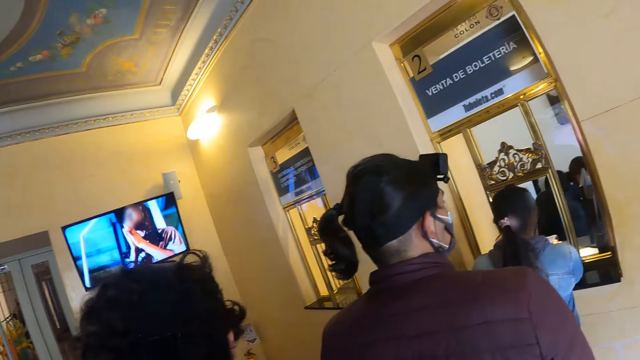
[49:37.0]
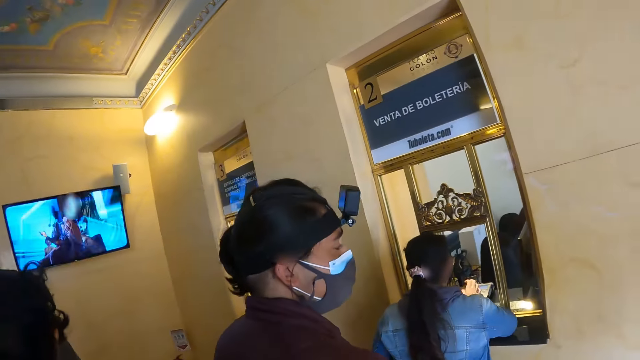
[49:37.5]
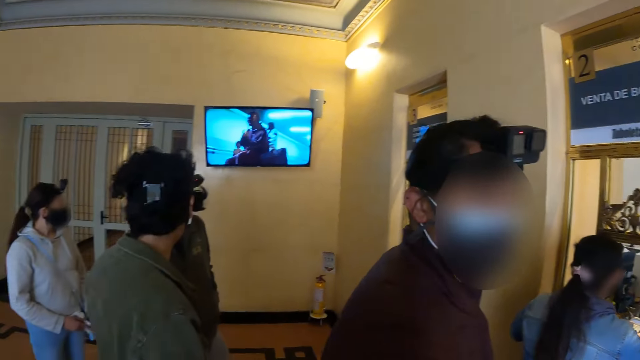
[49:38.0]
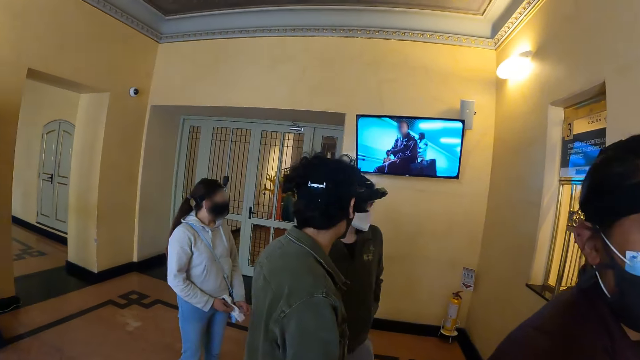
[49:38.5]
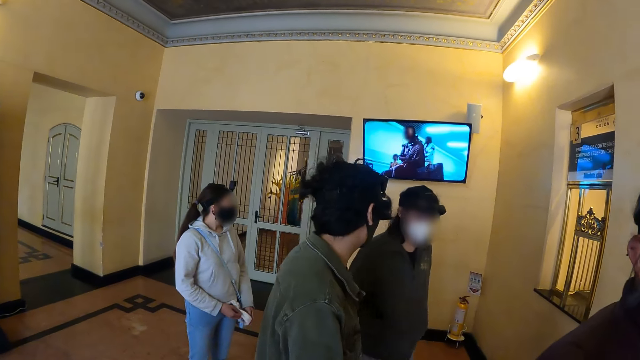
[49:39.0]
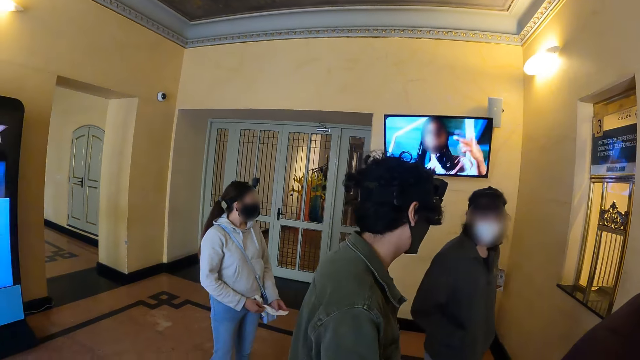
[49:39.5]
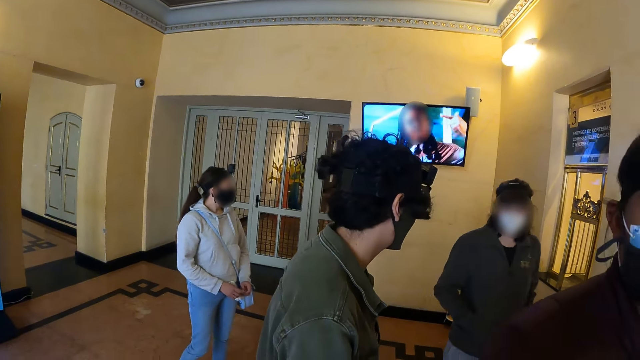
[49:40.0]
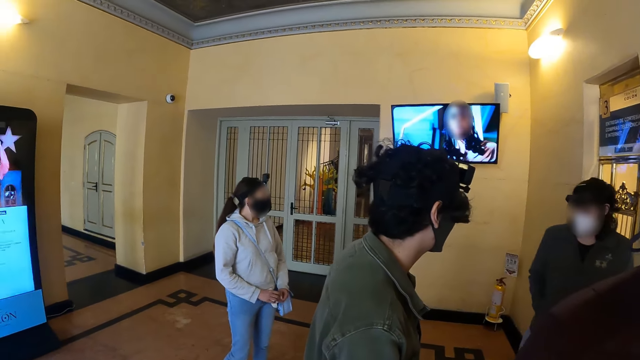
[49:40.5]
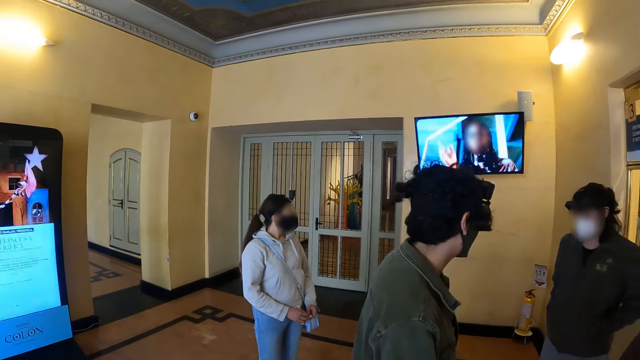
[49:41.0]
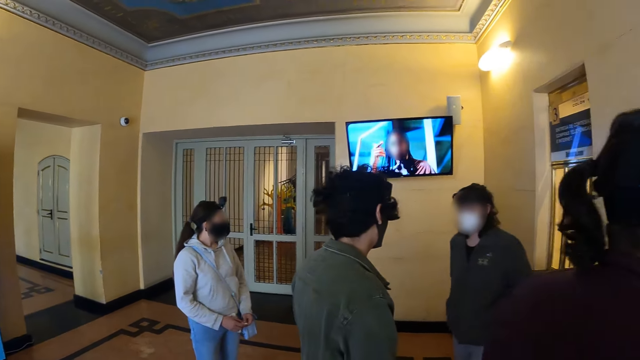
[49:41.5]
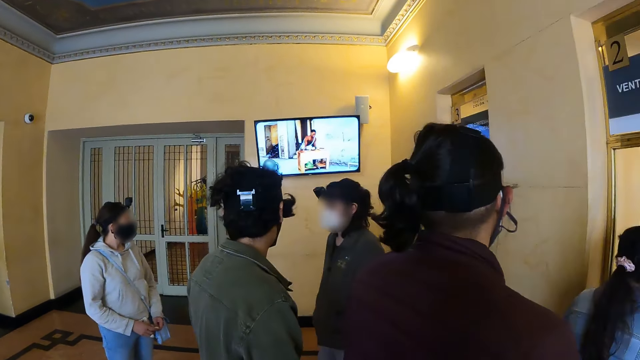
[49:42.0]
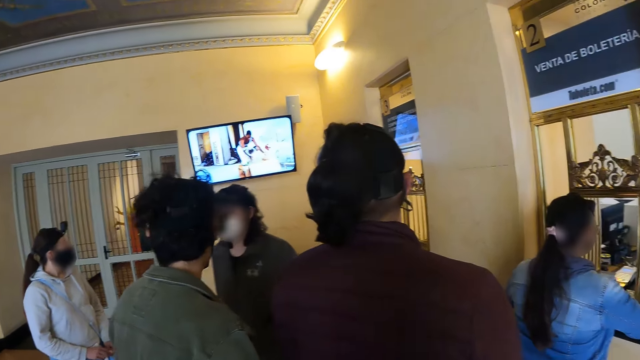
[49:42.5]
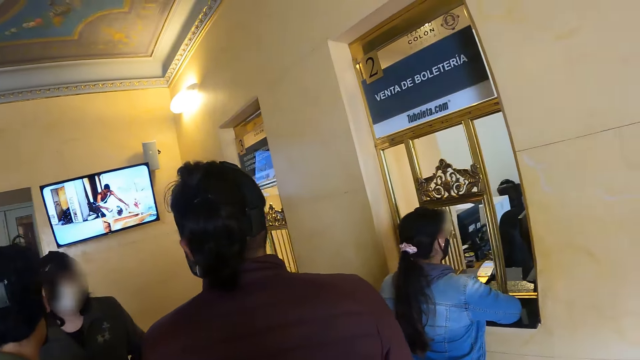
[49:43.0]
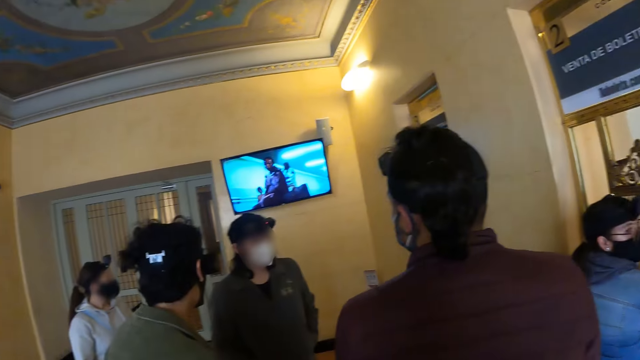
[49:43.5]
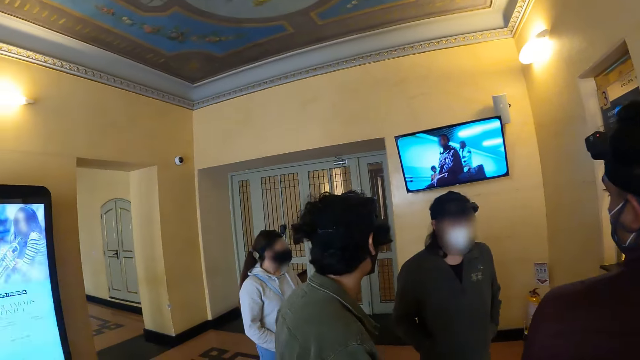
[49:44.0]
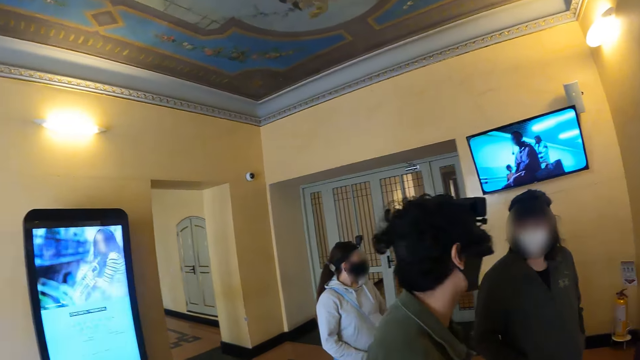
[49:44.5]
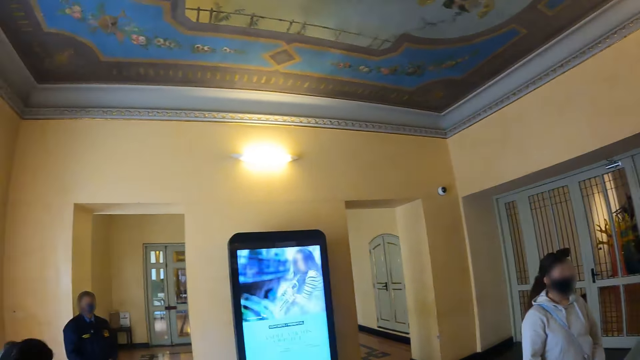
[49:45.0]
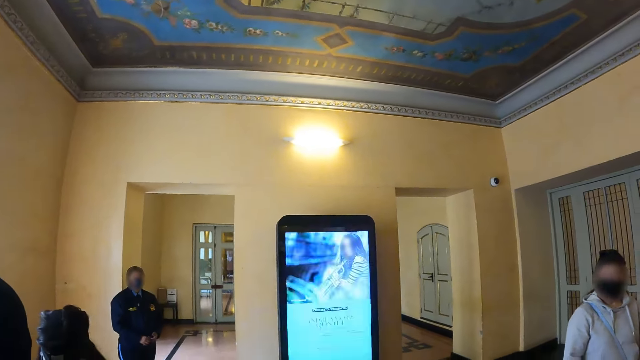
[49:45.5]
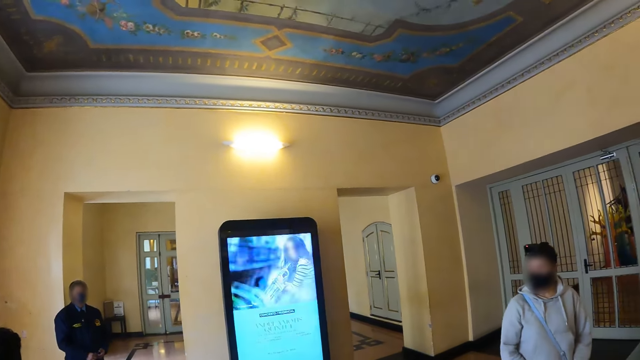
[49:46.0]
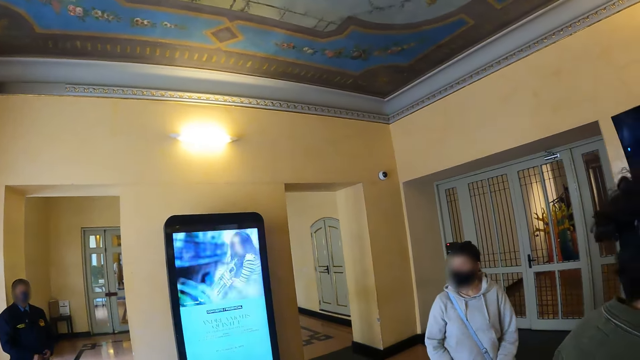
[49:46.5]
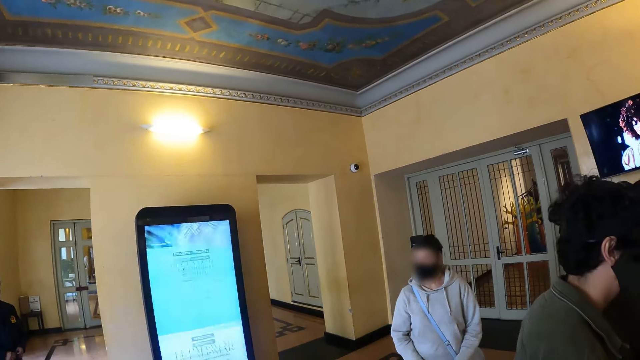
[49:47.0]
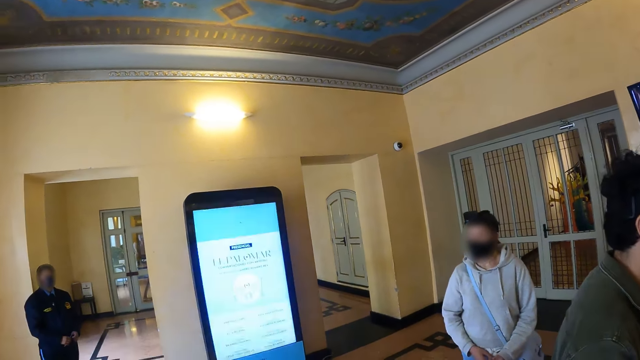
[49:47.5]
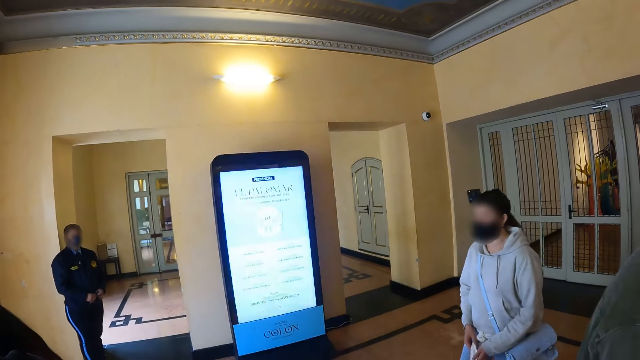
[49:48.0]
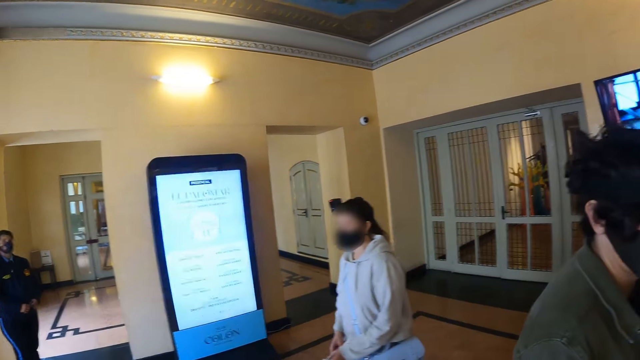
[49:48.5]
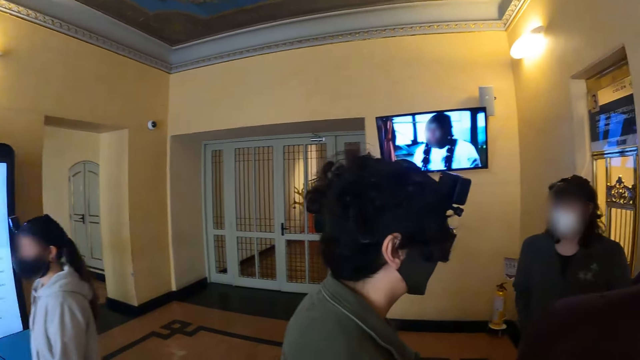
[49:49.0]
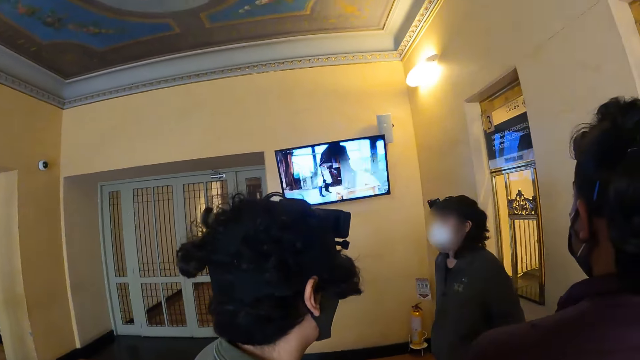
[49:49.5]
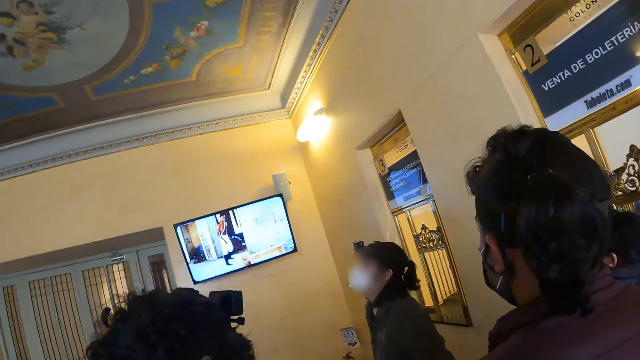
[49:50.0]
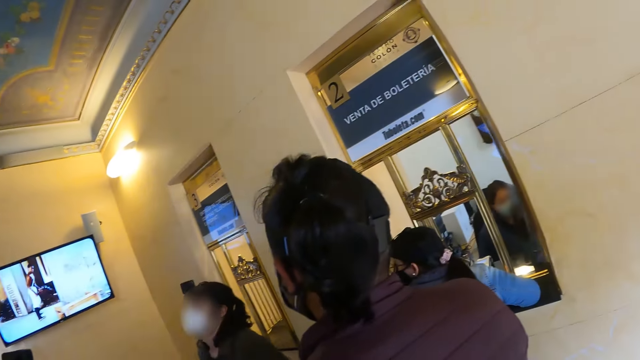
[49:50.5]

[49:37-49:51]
The camera wearer looks around the reception.

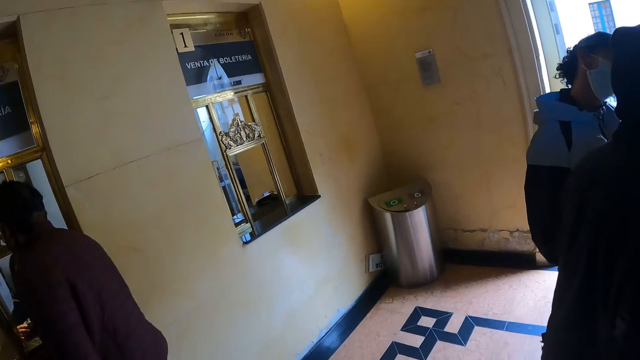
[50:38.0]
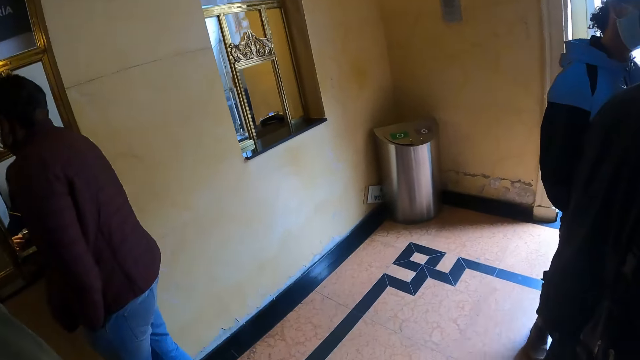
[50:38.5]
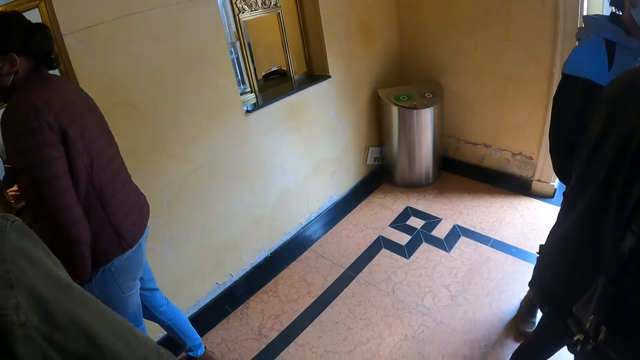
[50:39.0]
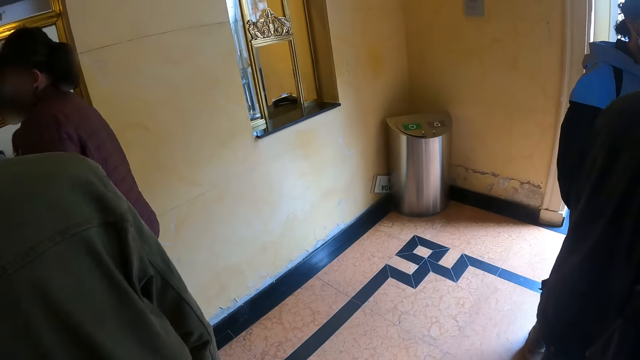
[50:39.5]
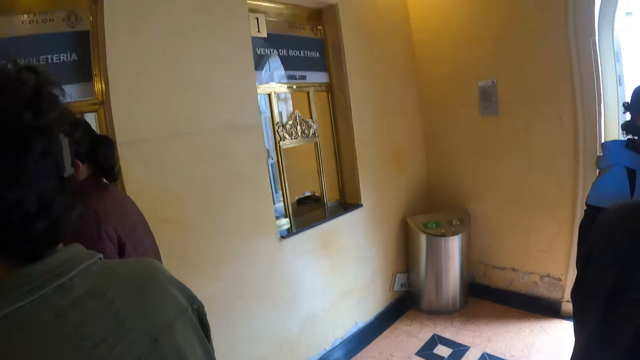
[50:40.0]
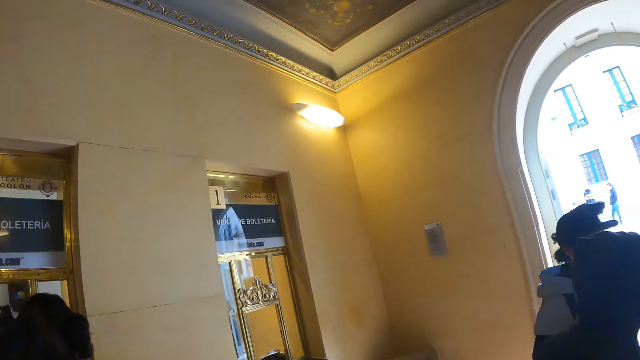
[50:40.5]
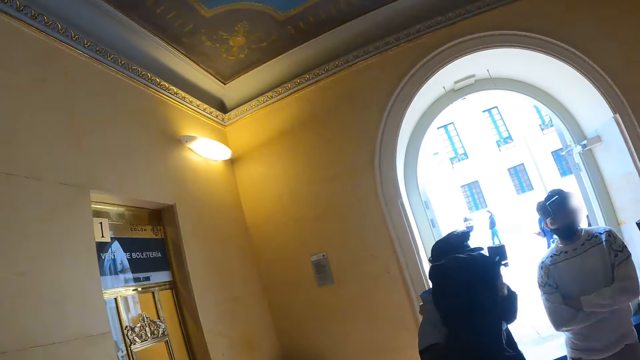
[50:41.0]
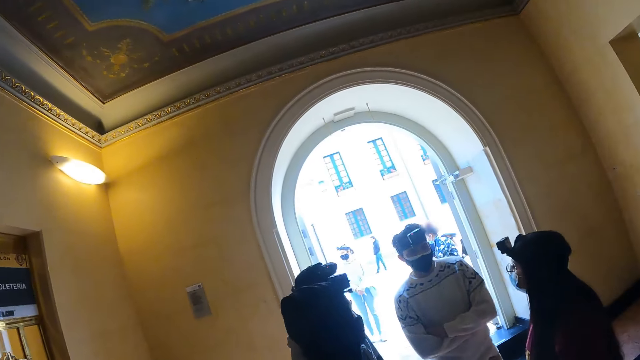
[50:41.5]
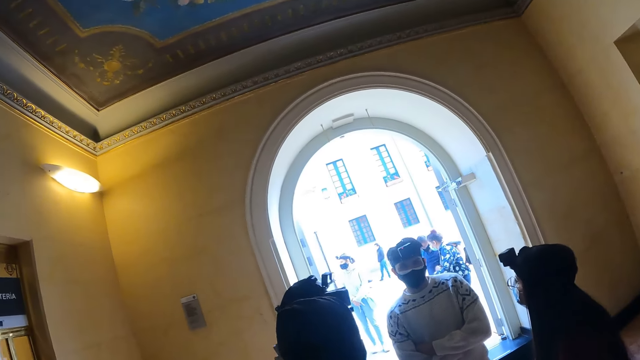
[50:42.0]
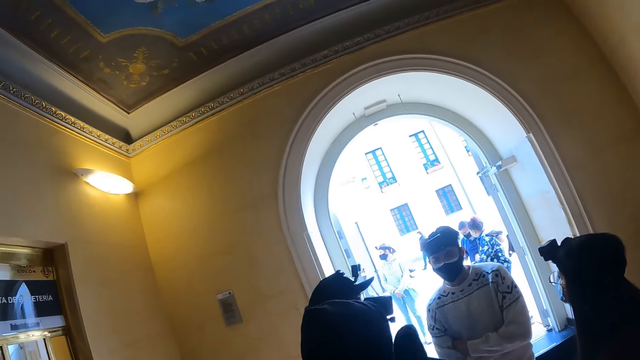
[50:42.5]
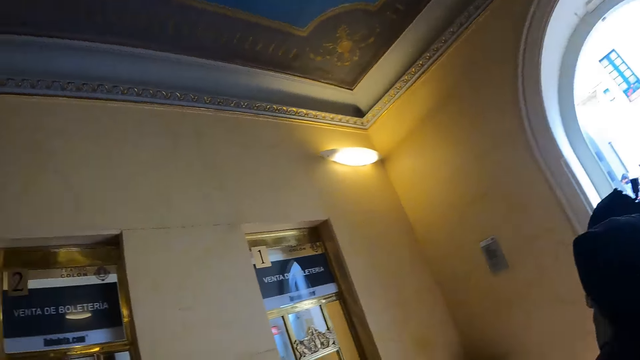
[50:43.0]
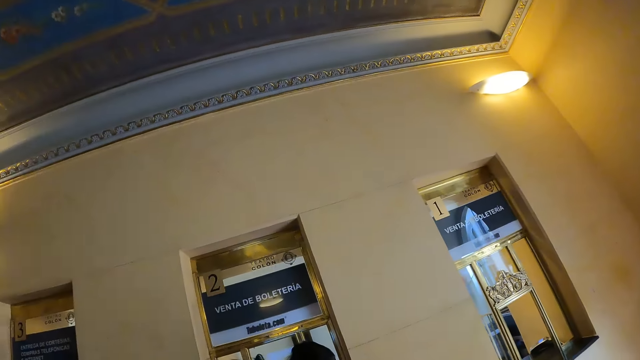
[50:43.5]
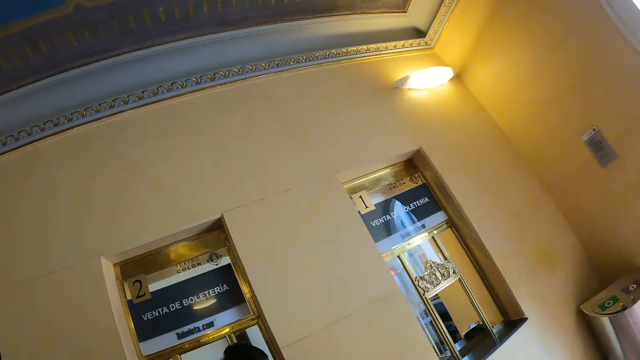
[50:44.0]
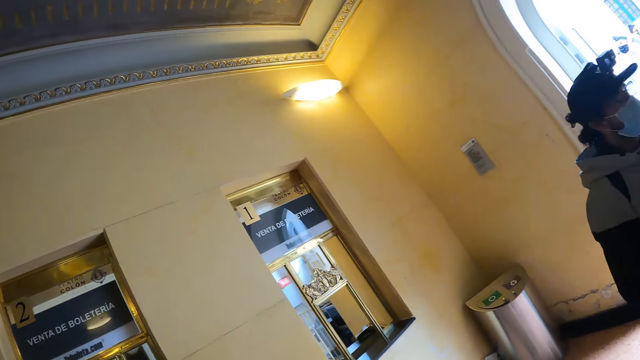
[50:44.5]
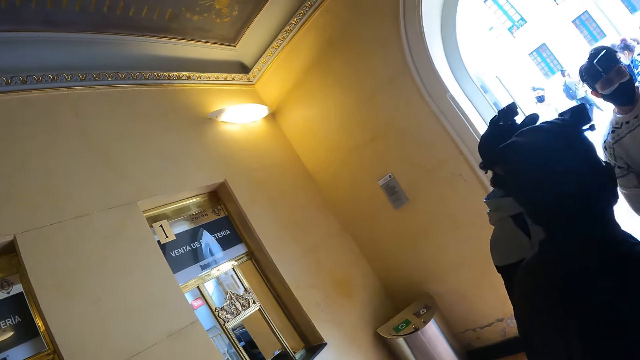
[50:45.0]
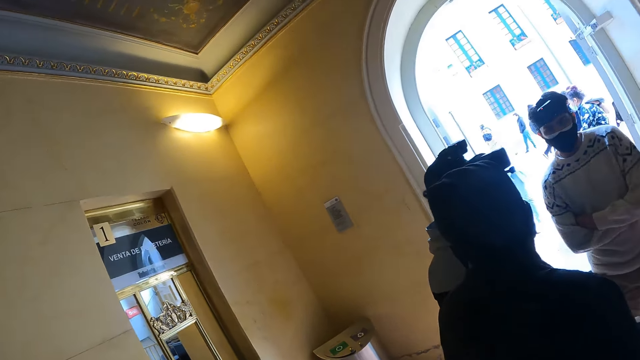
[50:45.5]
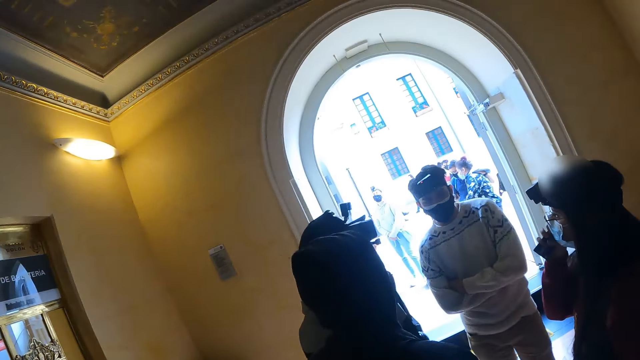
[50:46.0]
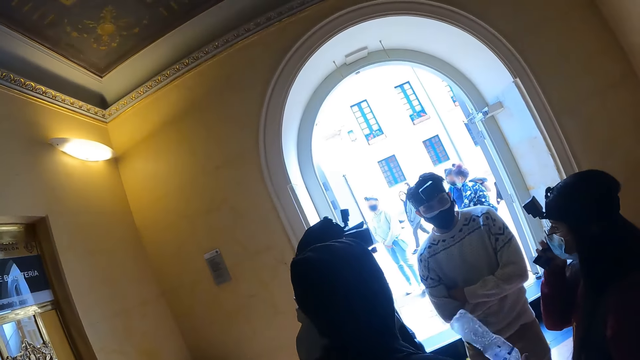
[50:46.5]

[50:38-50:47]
The camera wearer stares at the trashcan. They look around the reception.
